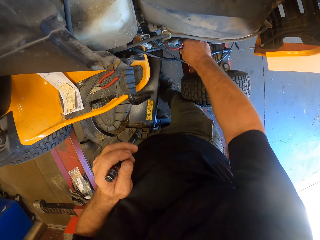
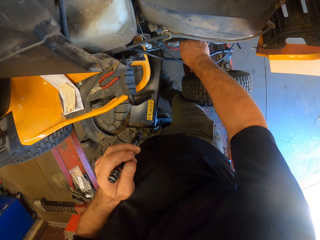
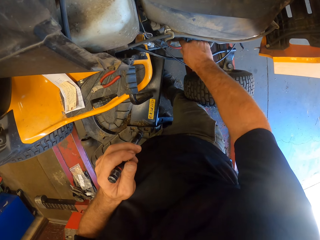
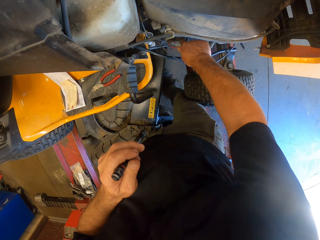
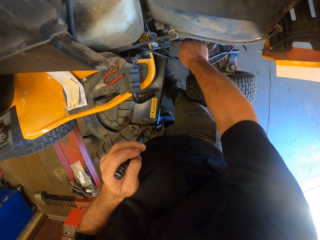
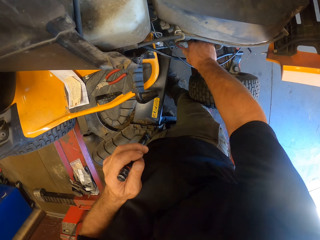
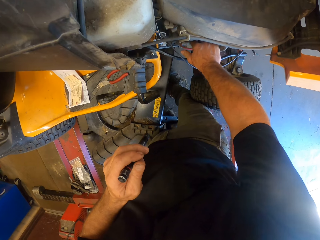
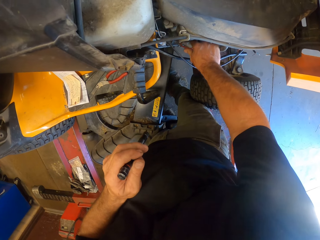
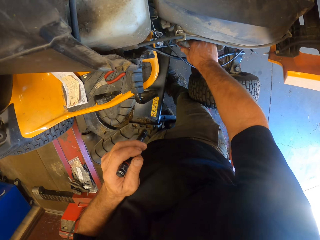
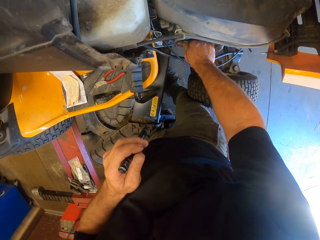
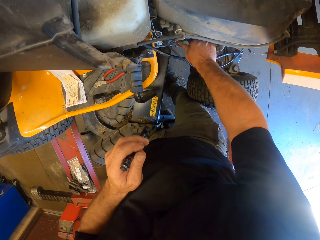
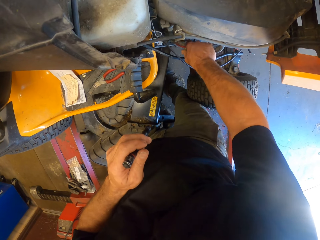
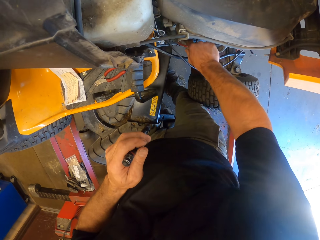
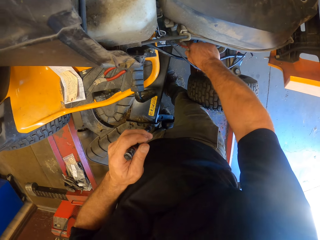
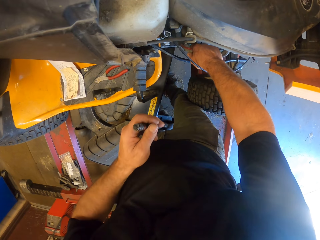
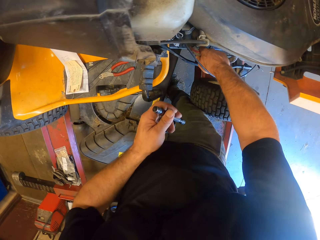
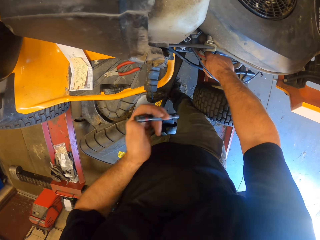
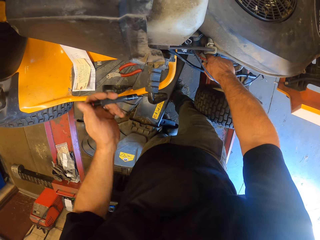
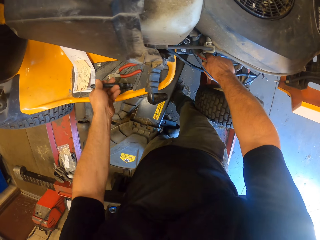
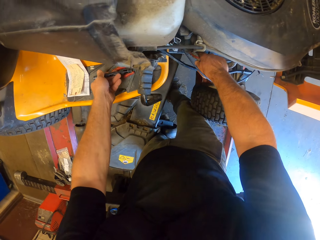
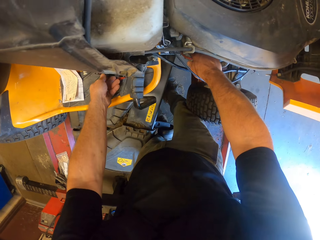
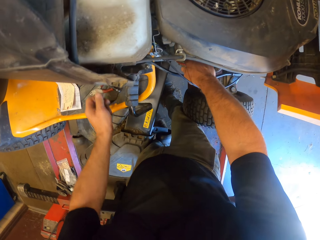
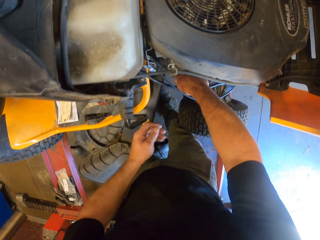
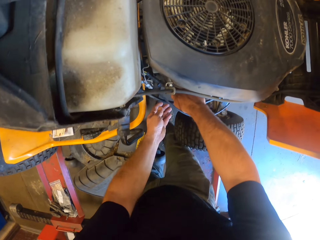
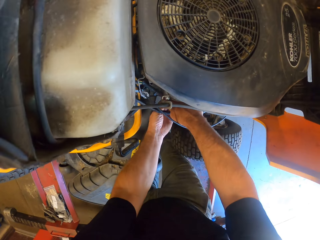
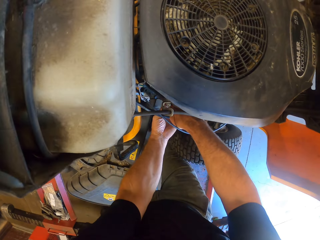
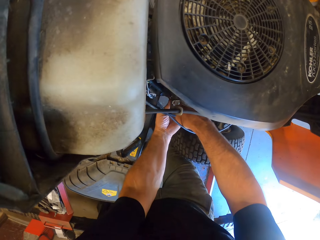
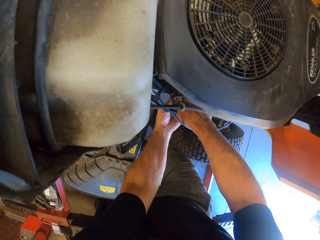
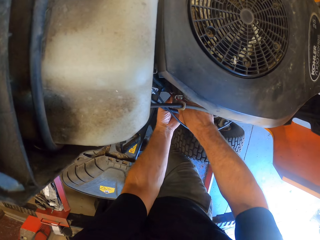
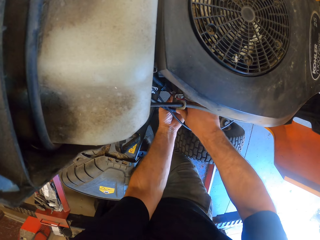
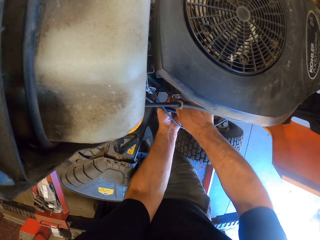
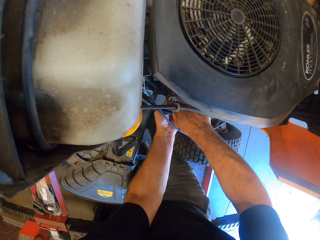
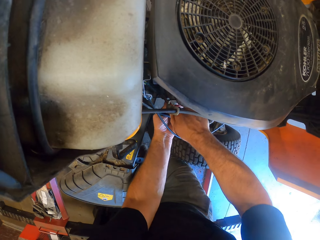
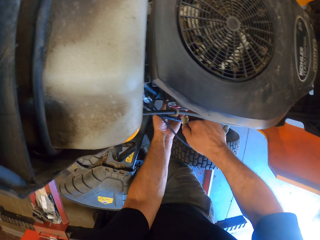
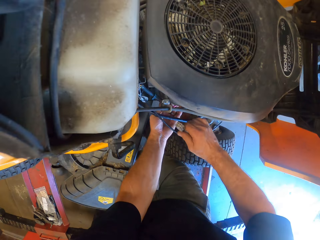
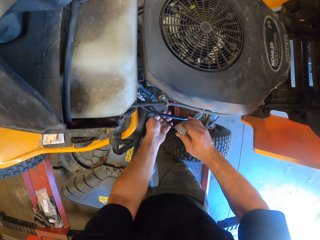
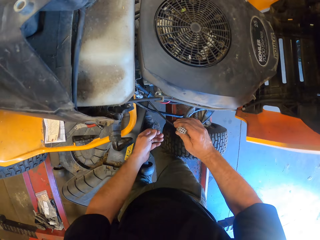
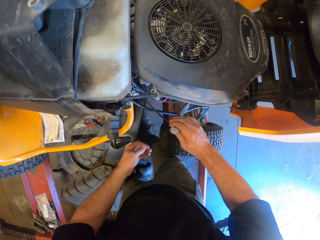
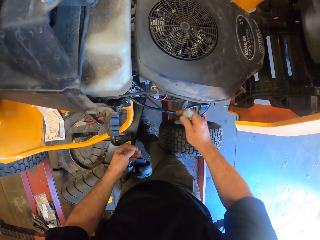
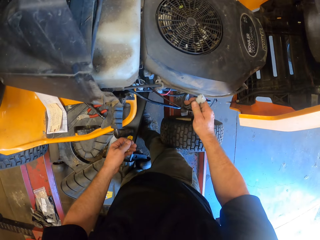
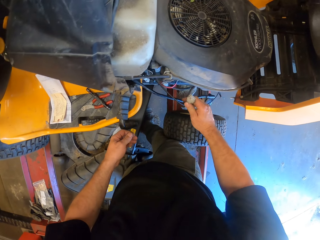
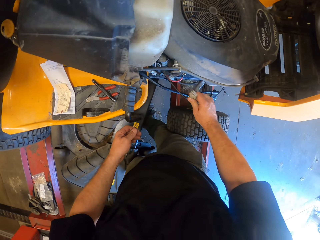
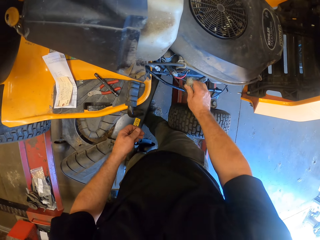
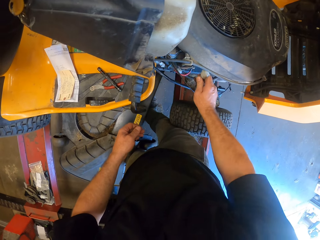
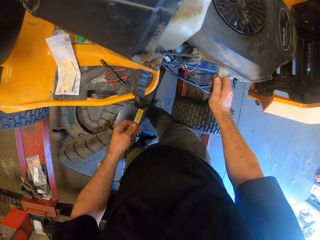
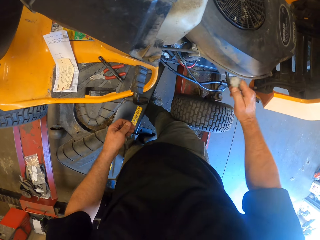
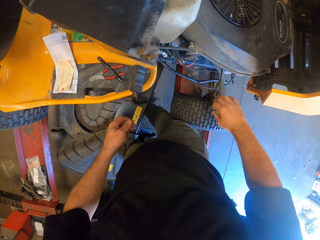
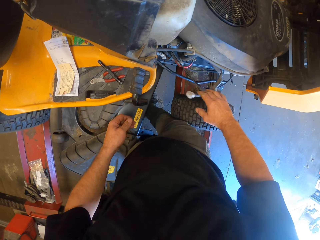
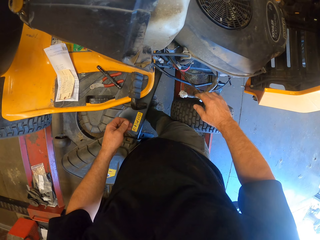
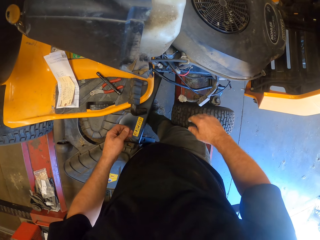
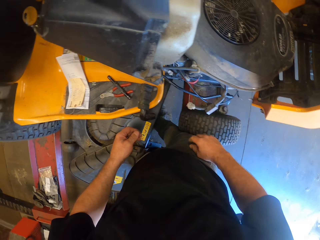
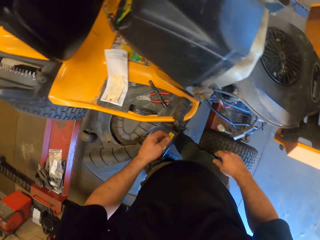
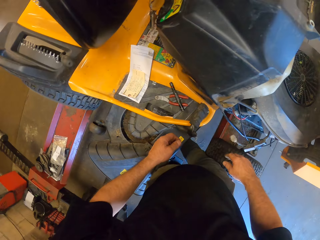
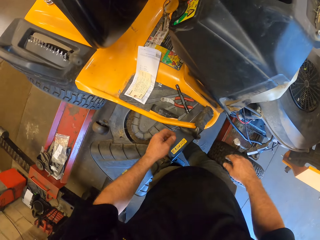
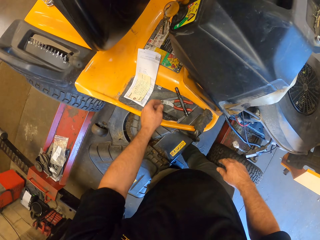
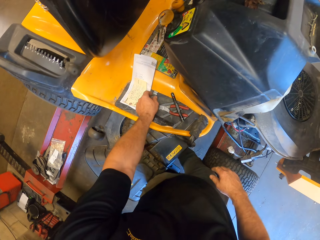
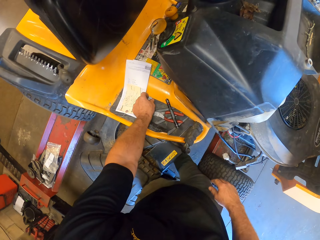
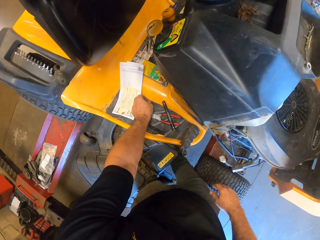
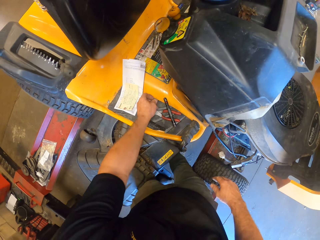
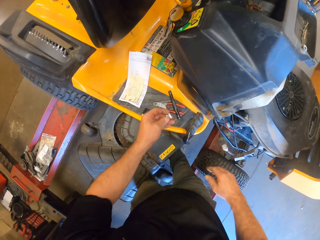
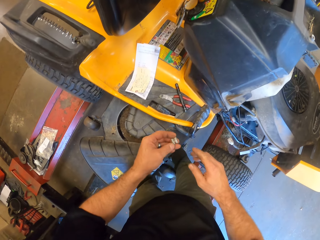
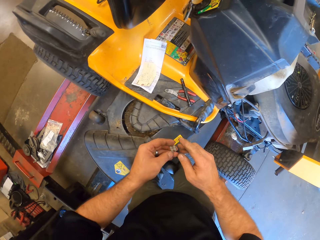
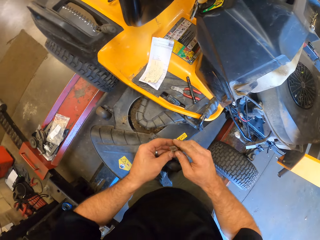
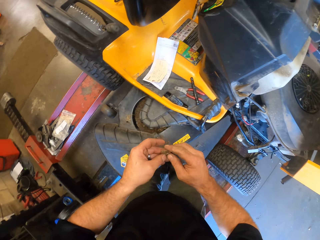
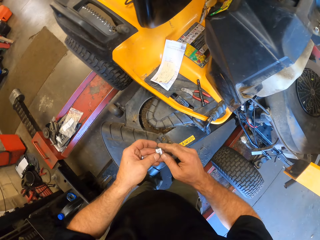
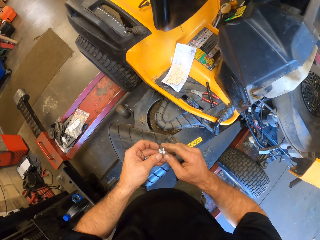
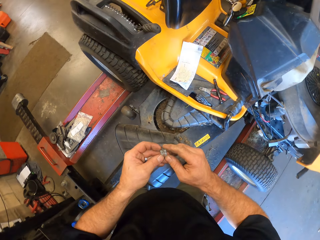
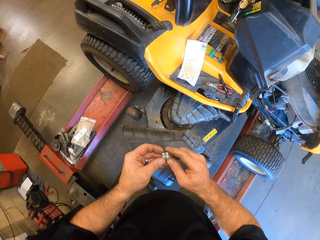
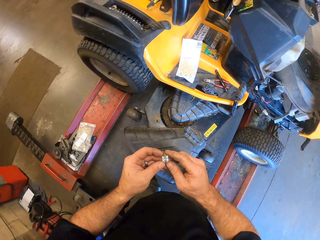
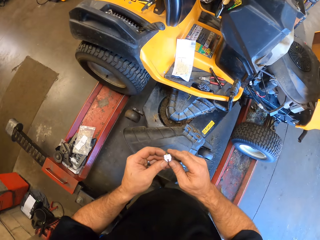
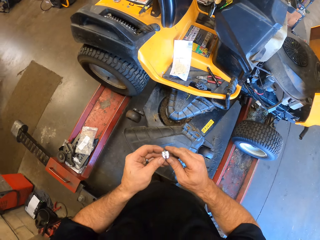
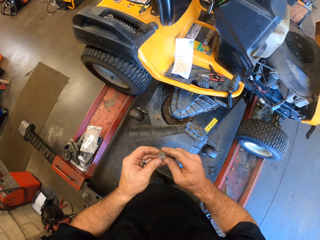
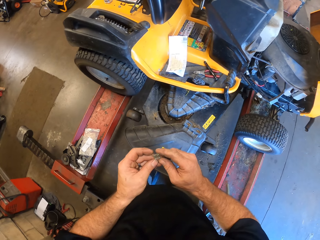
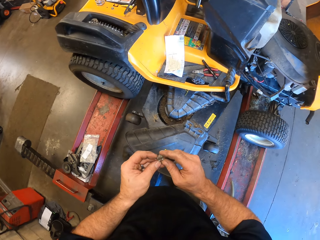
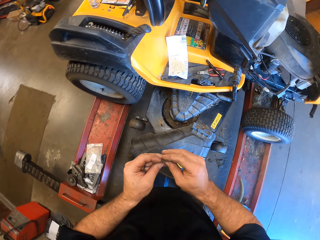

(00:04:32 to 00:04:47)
The camera wearer drops the torchlight on the motor body. He pulls the wire plug, holds the motor wires under the motor with his hands, and stares at the plug on the hand. He pulls a wire and drops the wire. He looks around the lawn flite. He picks up a connector or car fuse on the engine body. He stares at the car fuse on the hand.

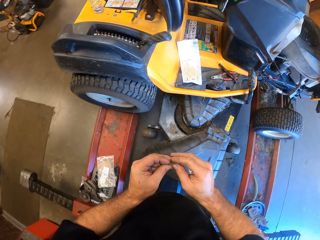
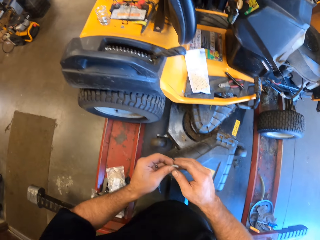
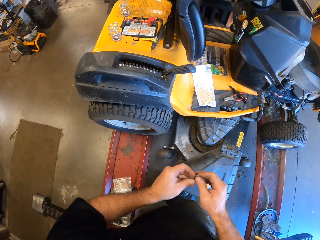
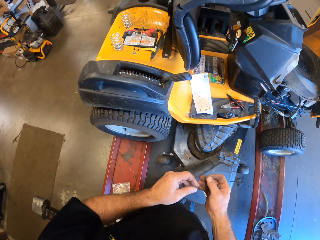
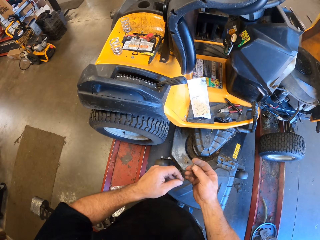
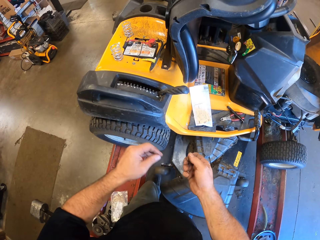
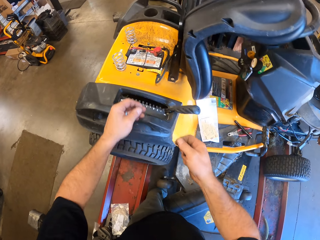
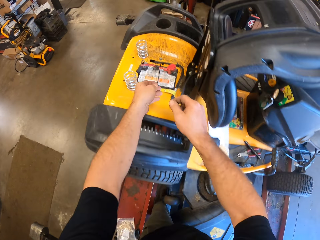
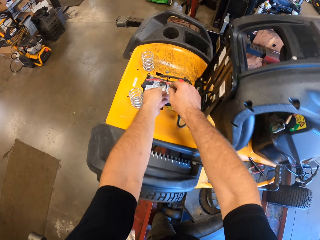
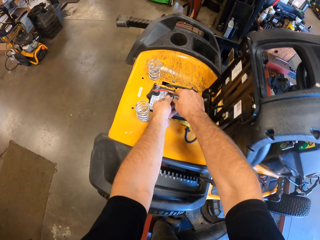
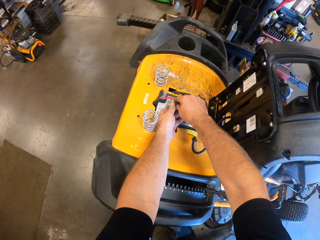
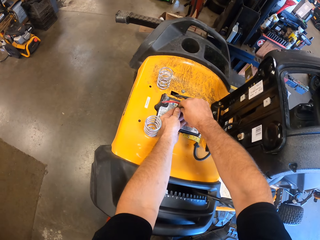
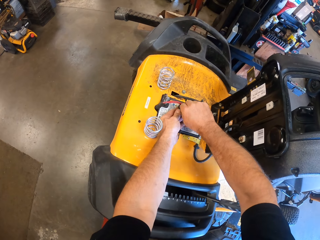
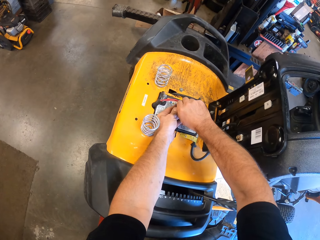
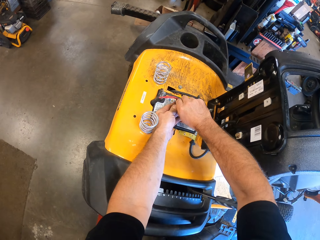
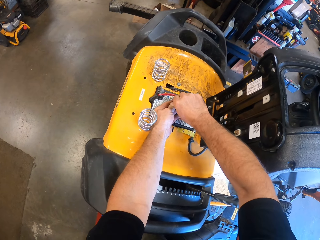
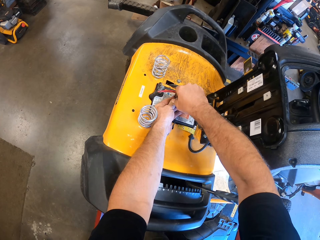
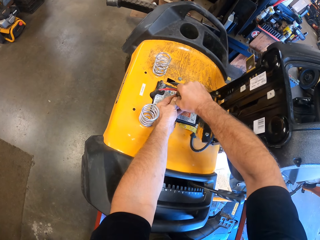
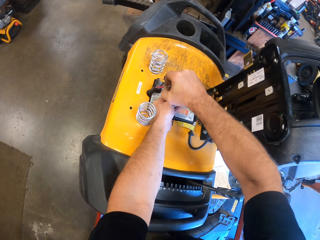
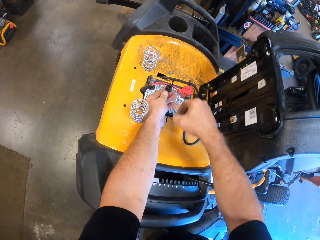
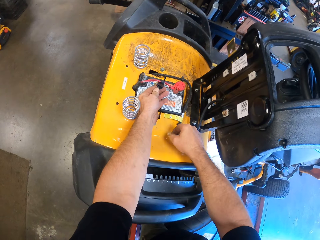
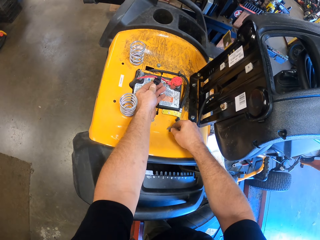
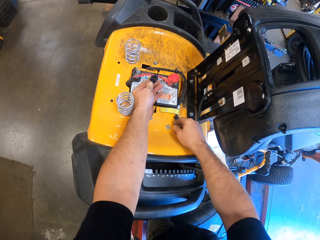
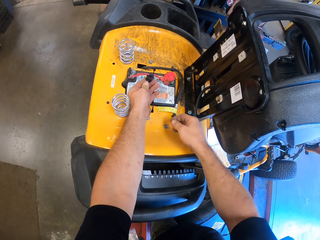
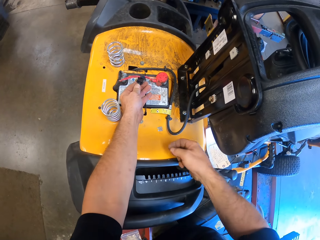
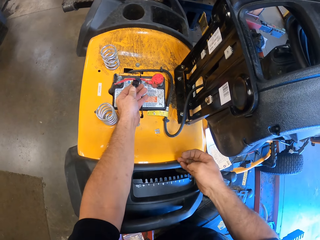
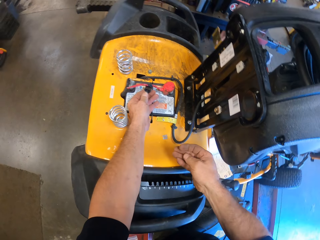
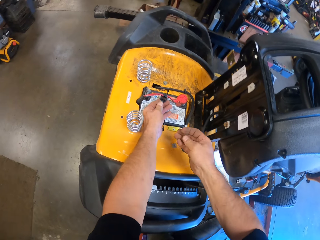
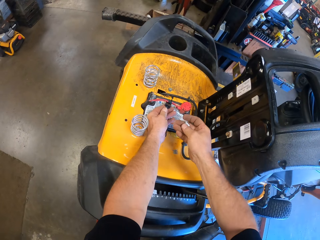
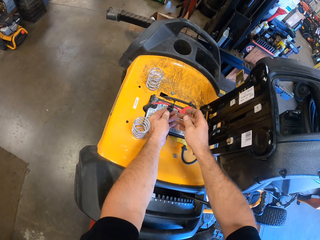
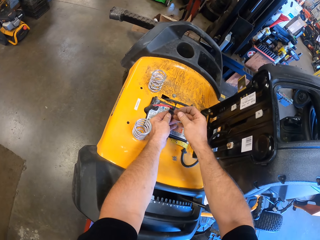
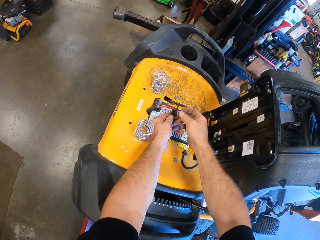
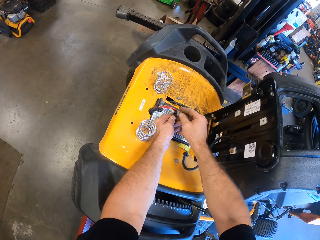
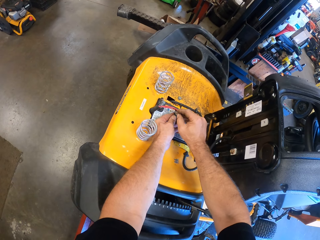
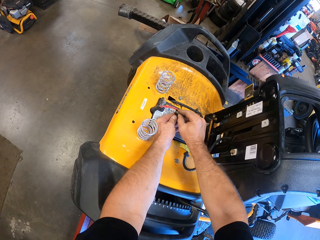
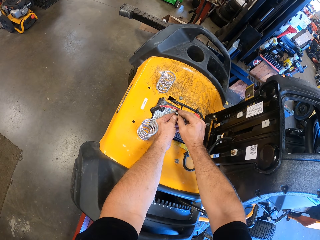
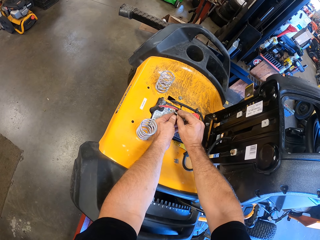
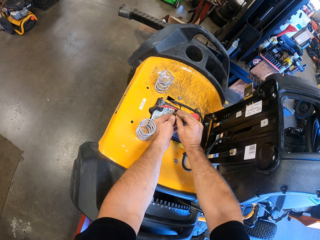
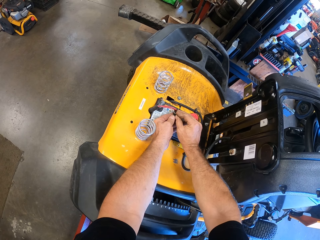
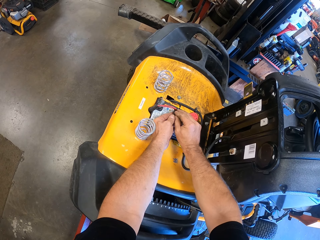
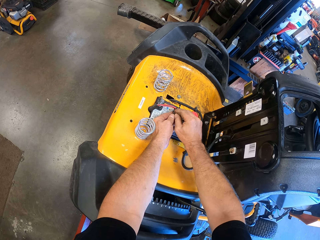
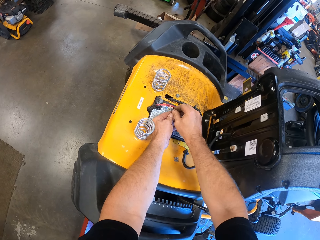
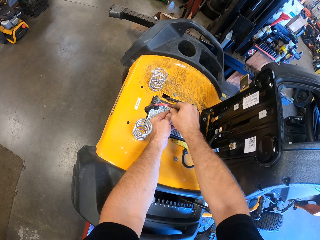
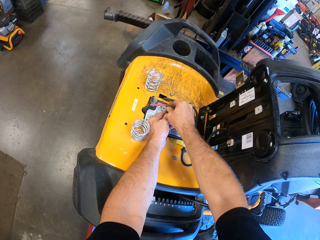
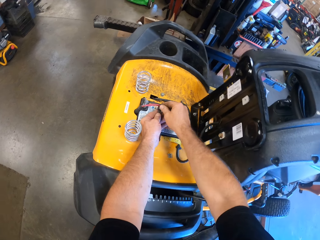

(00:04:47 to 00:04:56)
The camera wearer removes a wire connector from a wire on the lawn mower with his hands. He drops the wire connector on the lawn mower with his right hand. He attaches the wire connector in his right hand to the wire in his left hand.
